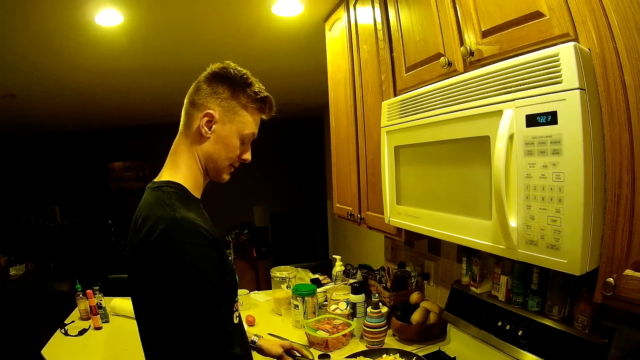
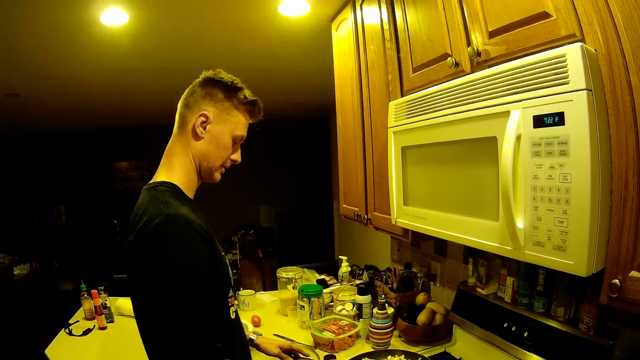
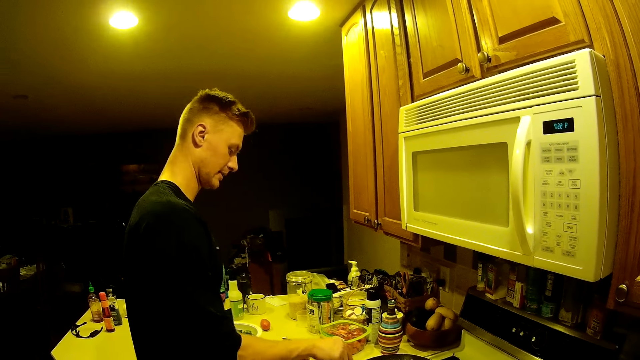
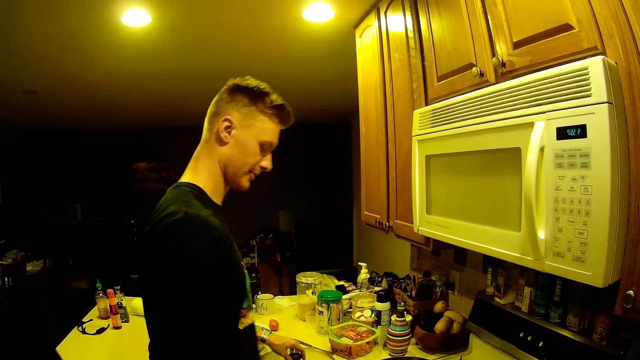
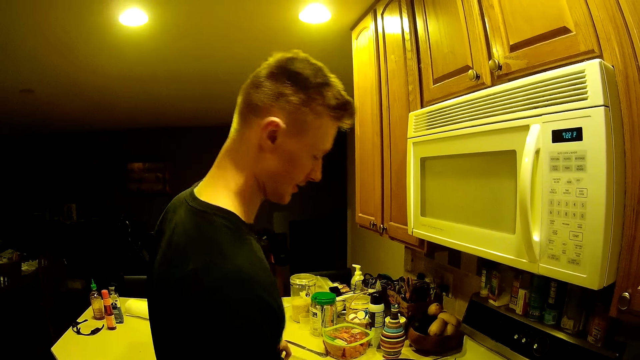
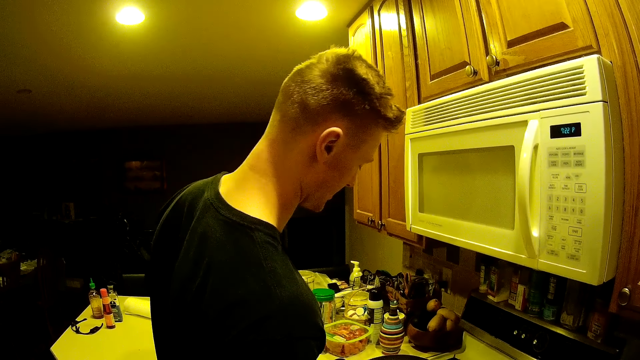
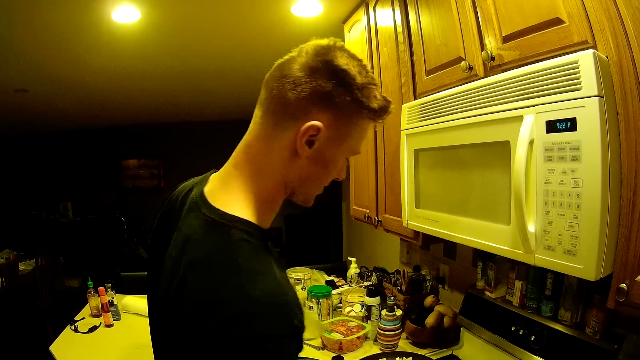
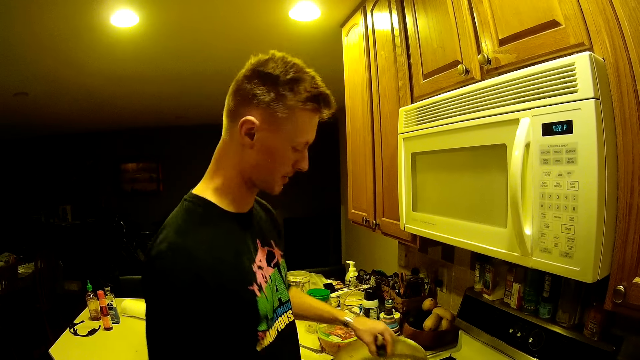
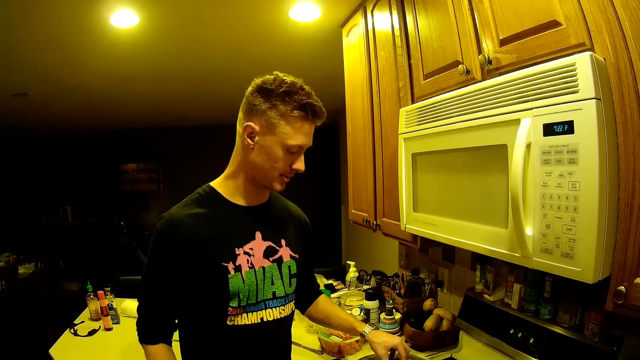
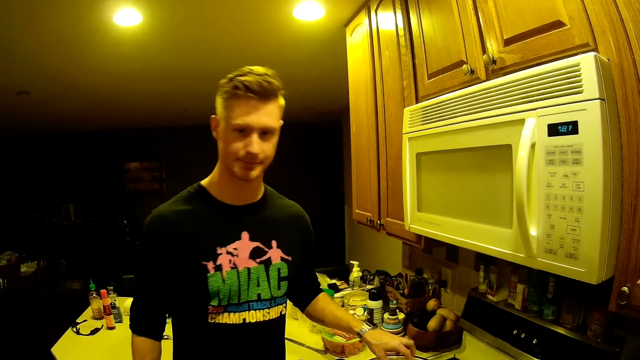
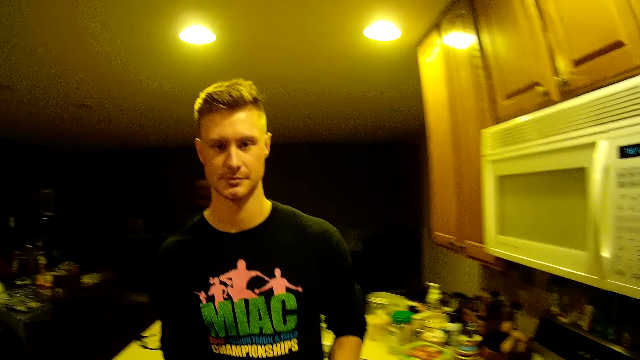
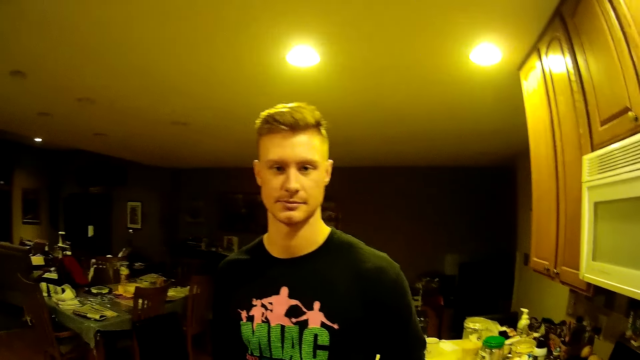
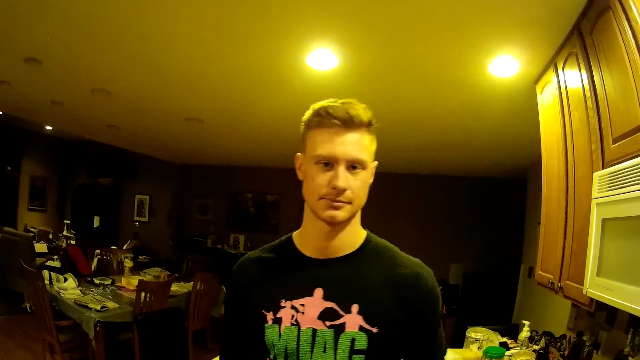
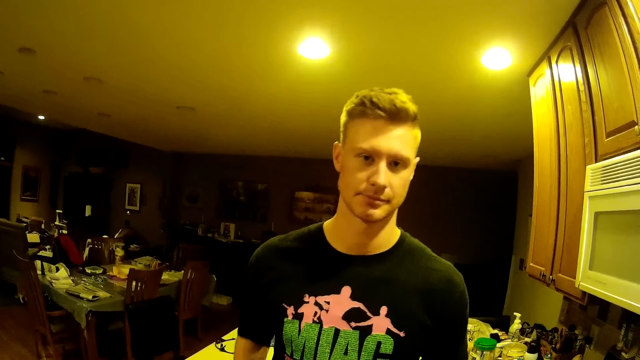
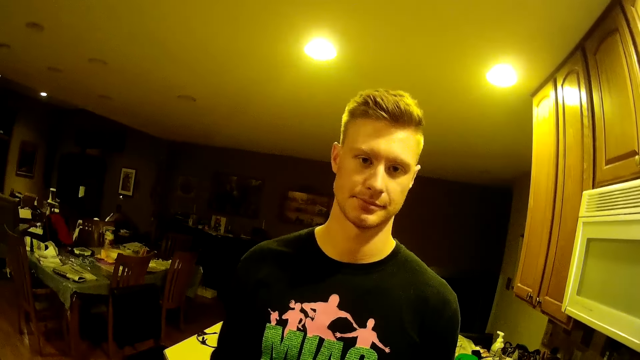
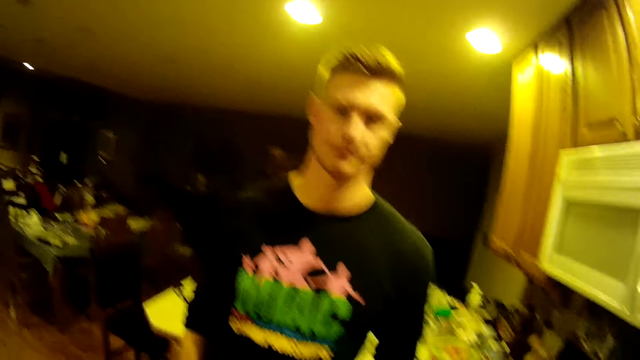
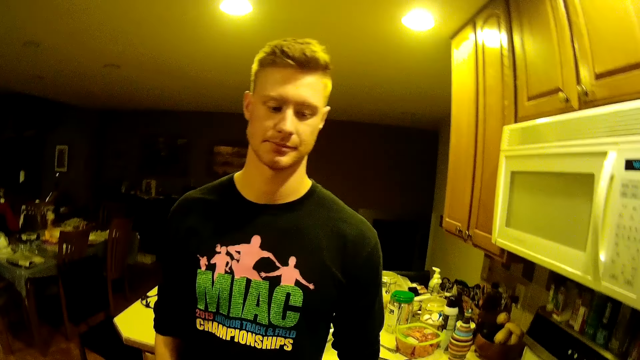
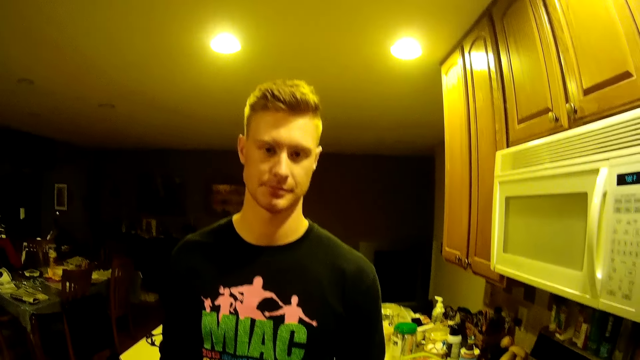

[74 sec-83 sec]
A man drops the spoon. He picks up the saucepan lid from the kitchen cabinet with his left hand. He closes the pot. He drops the saucepan lid on the saucepan. He stands in the kitchen.

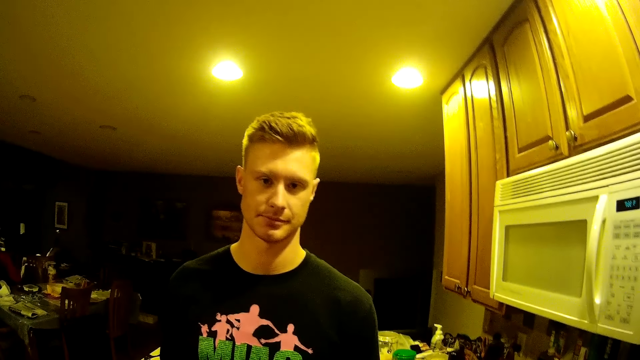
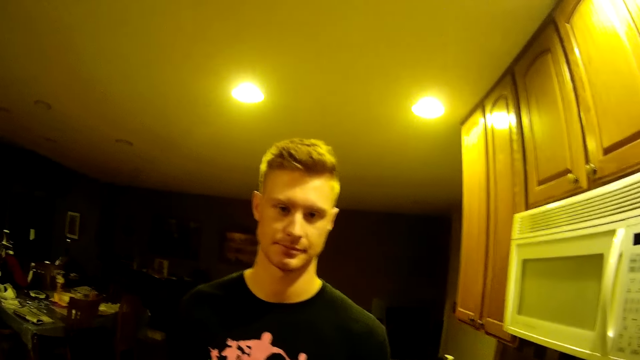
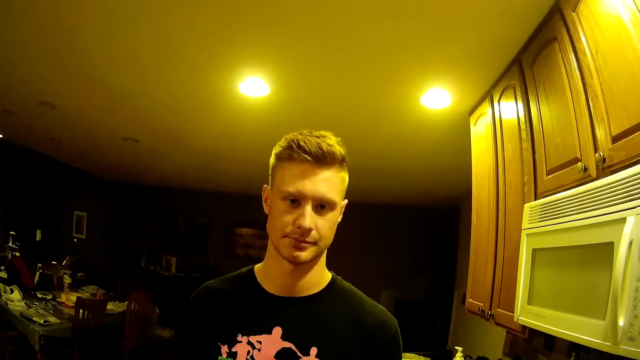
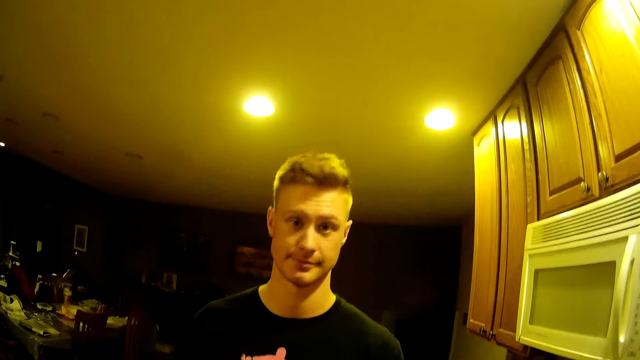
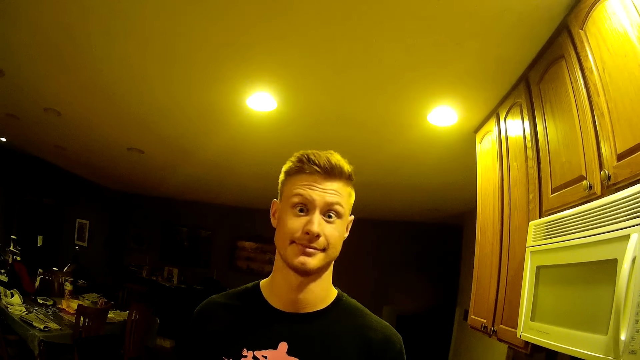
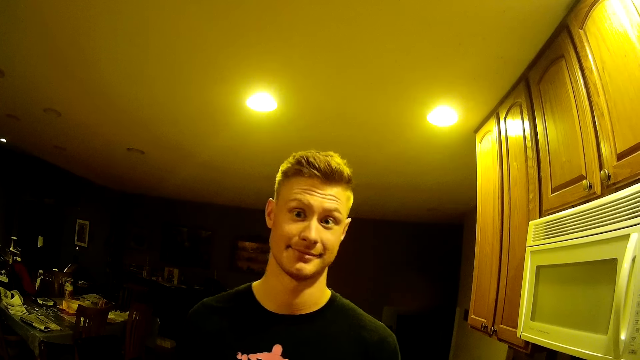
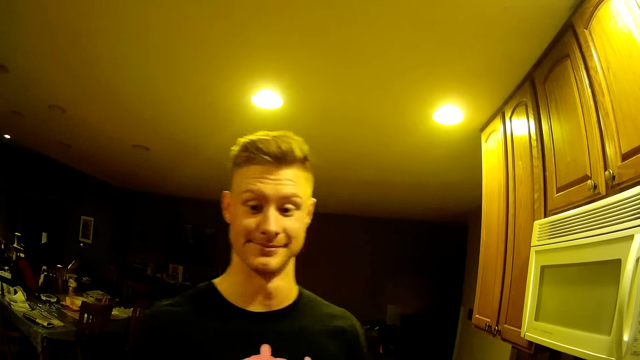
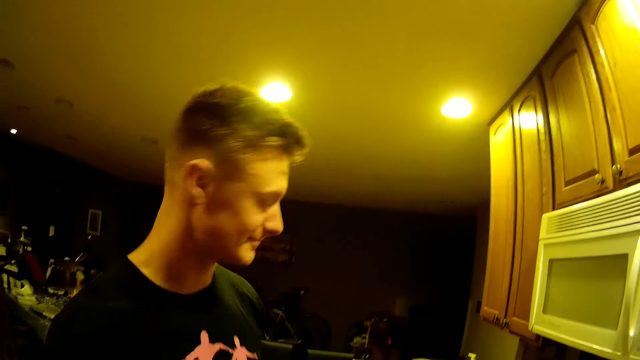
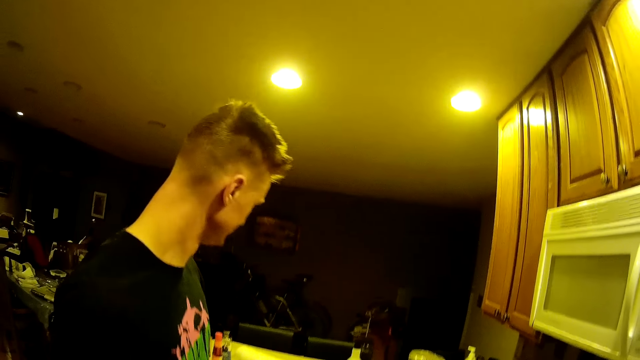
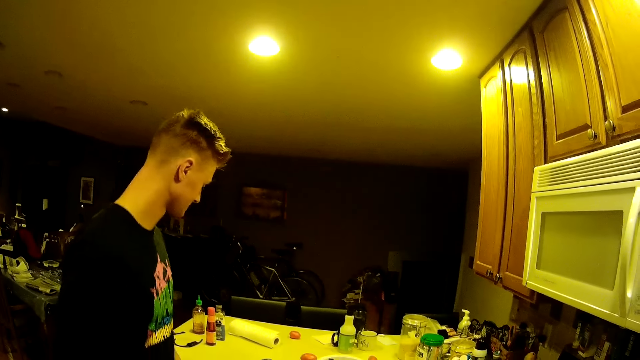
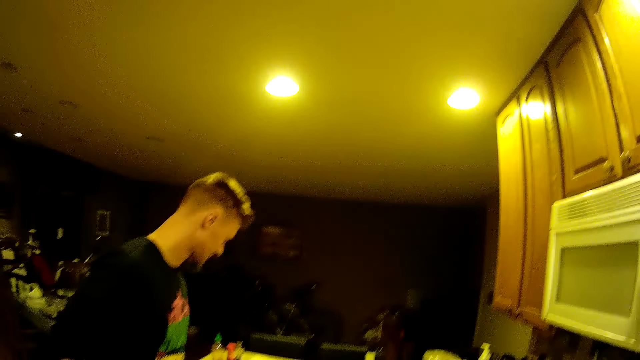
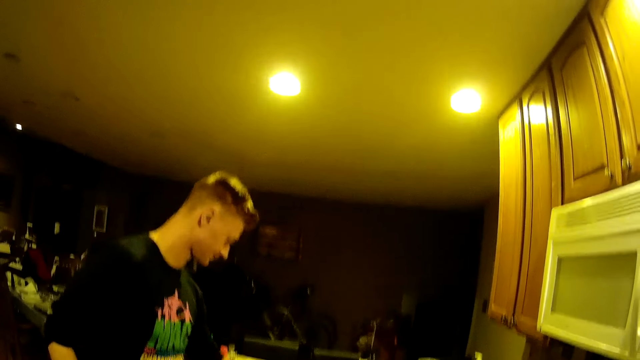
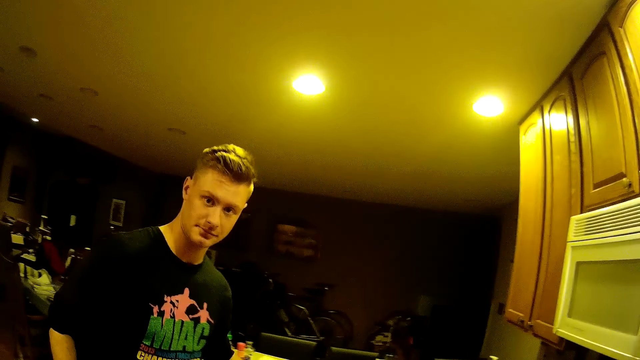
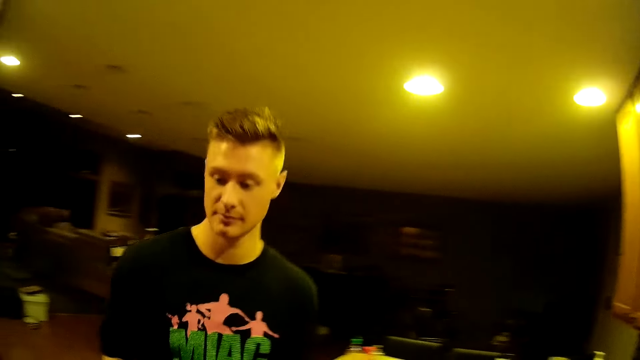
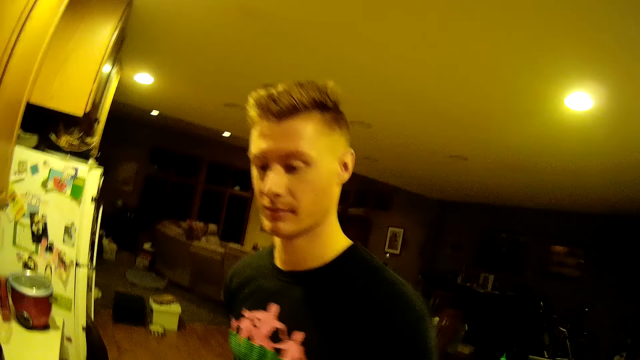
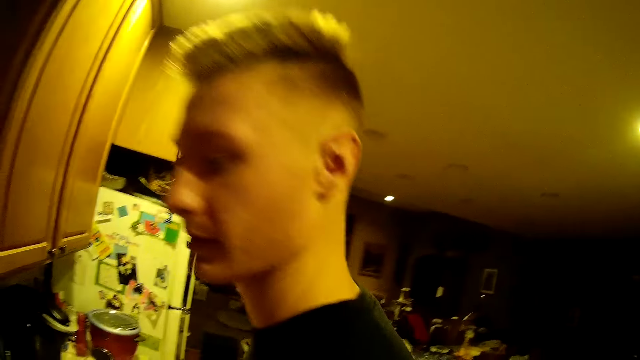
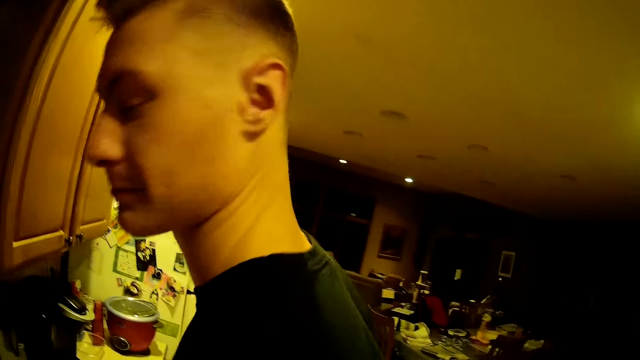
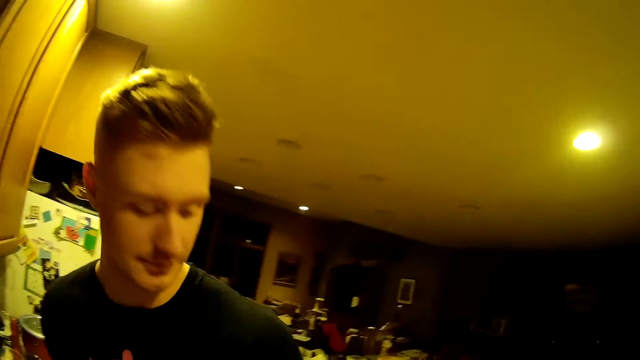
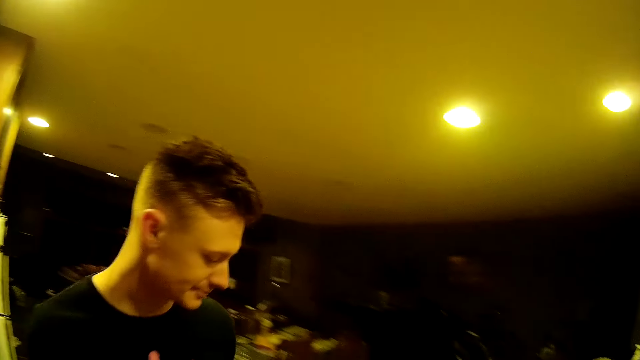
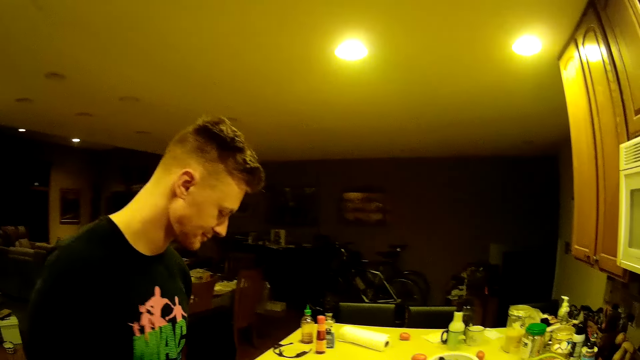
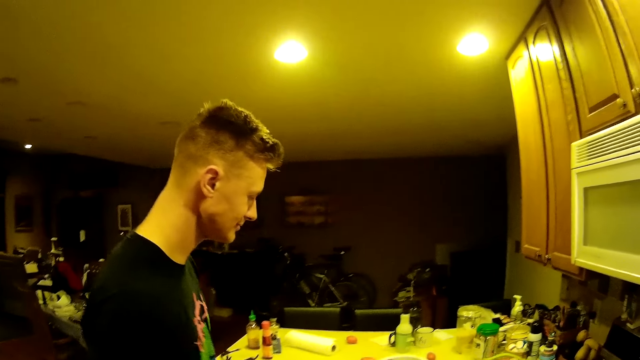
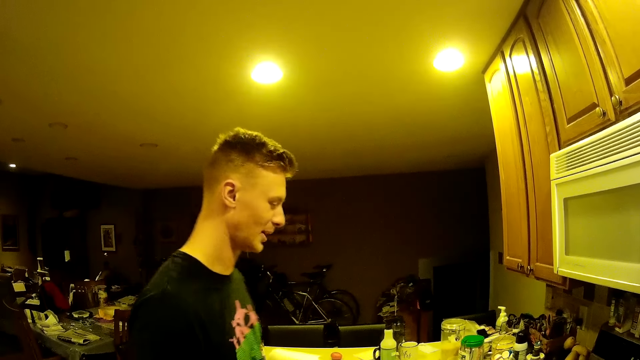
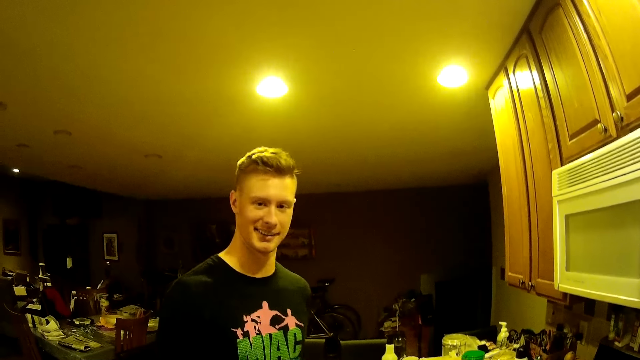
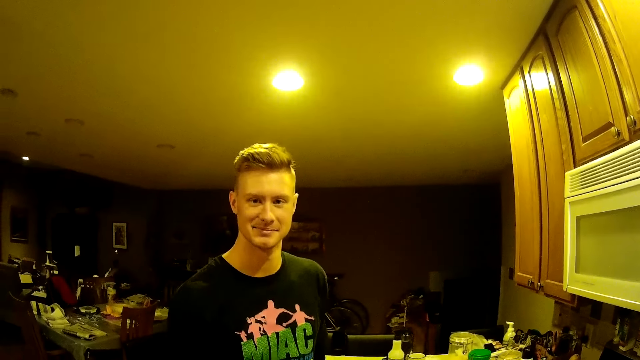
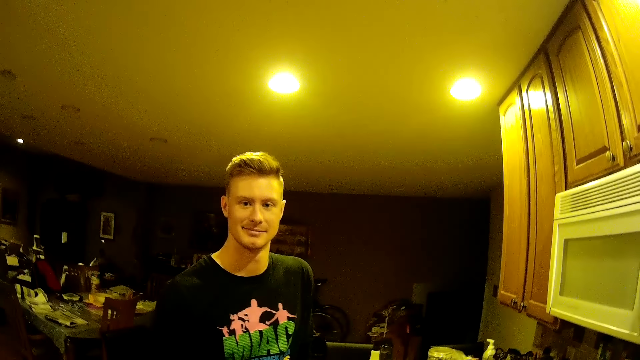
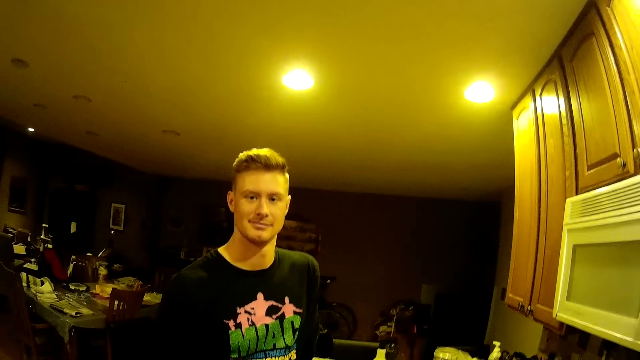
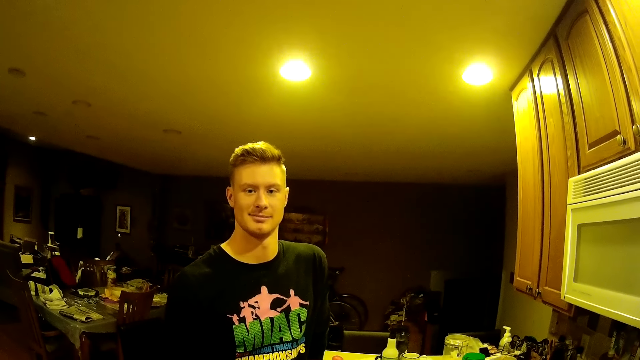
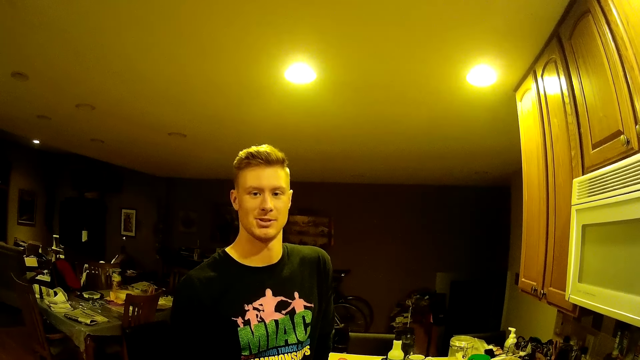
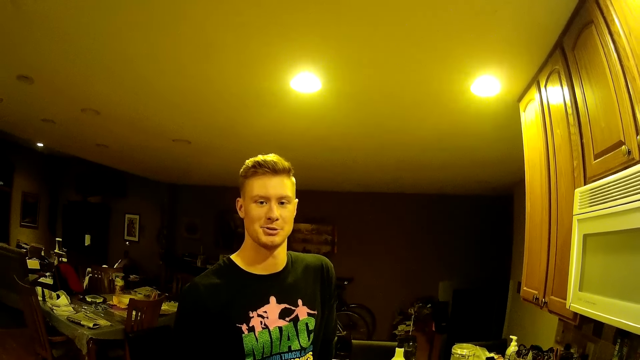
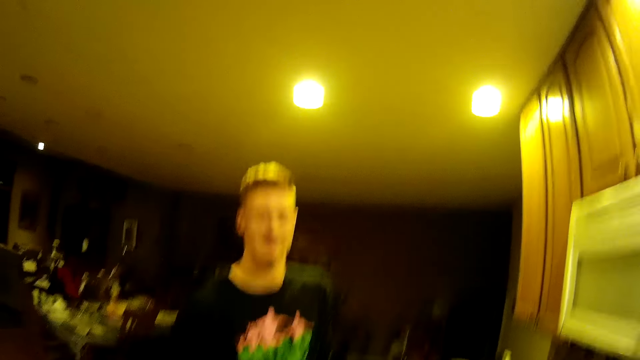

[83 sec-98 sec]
A person shakes his head. He turns around. He moves in the kitchen.
